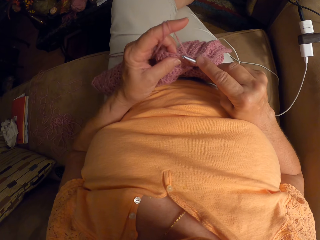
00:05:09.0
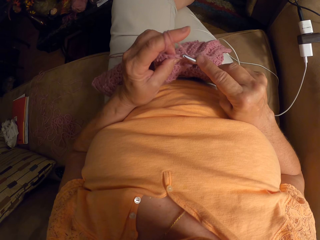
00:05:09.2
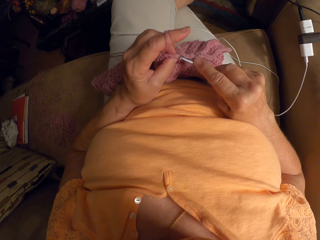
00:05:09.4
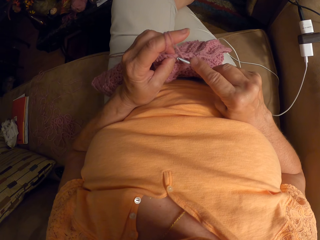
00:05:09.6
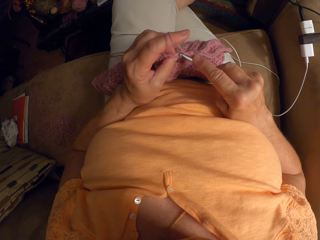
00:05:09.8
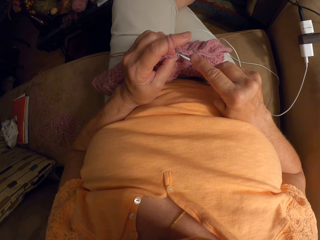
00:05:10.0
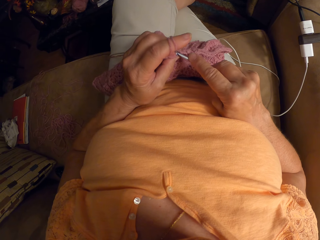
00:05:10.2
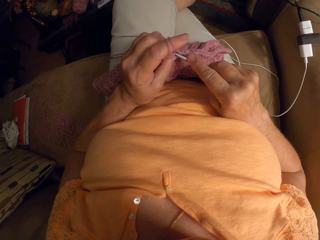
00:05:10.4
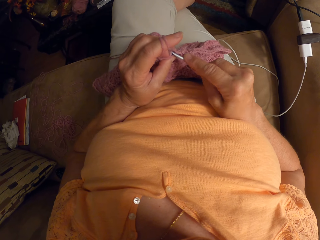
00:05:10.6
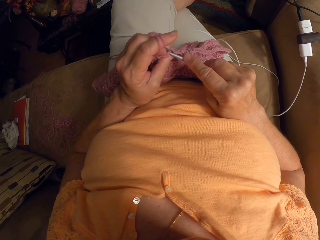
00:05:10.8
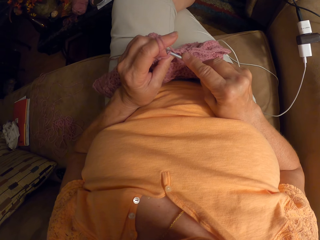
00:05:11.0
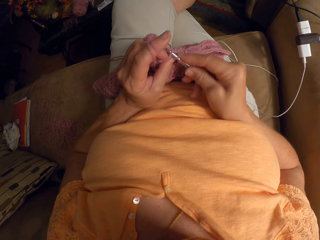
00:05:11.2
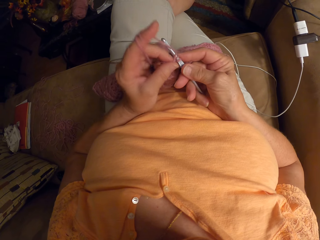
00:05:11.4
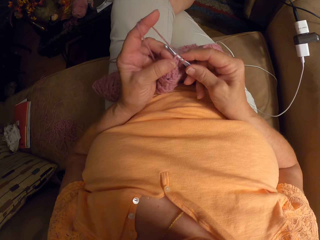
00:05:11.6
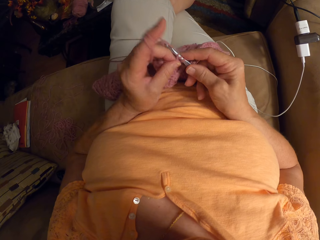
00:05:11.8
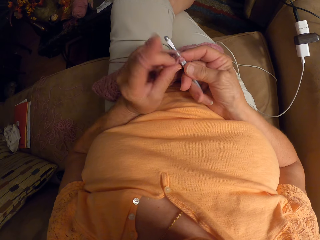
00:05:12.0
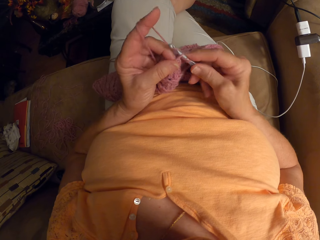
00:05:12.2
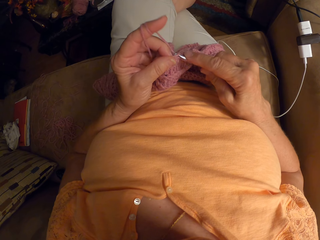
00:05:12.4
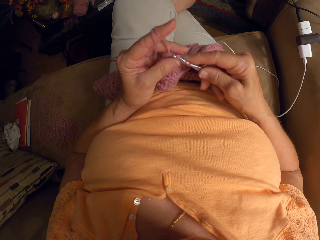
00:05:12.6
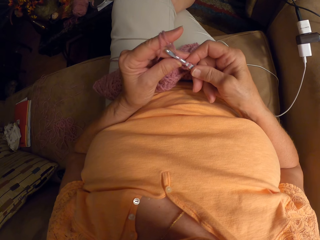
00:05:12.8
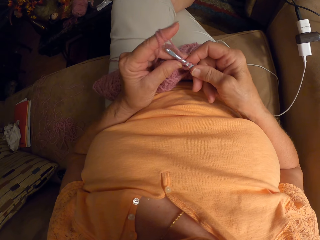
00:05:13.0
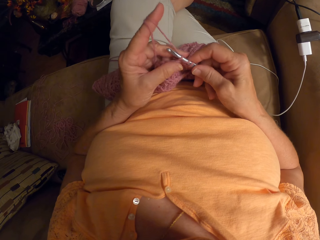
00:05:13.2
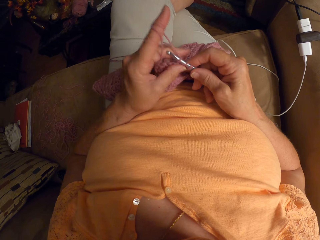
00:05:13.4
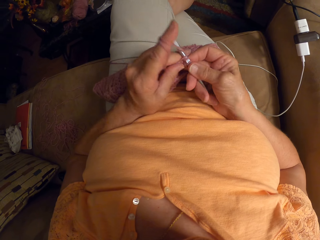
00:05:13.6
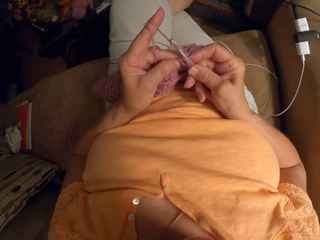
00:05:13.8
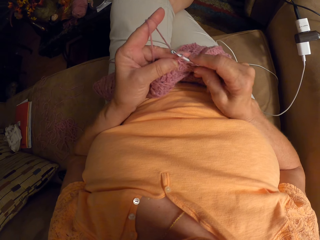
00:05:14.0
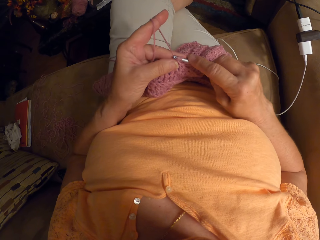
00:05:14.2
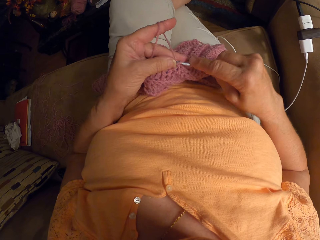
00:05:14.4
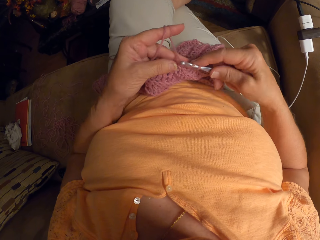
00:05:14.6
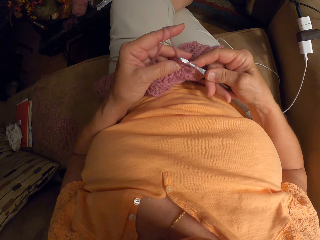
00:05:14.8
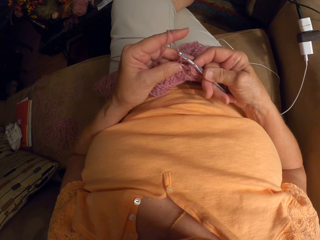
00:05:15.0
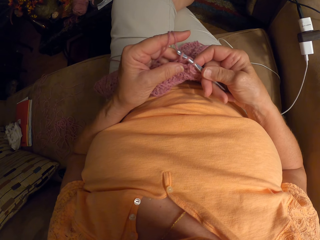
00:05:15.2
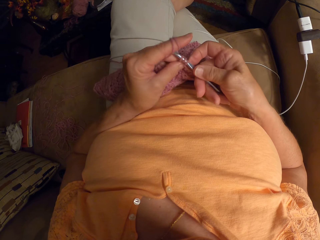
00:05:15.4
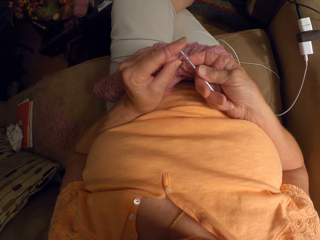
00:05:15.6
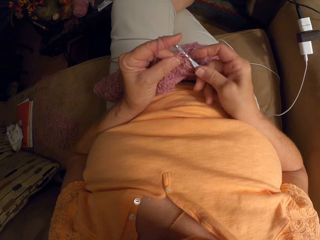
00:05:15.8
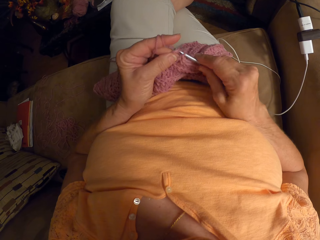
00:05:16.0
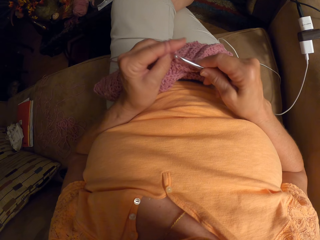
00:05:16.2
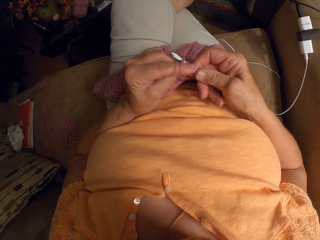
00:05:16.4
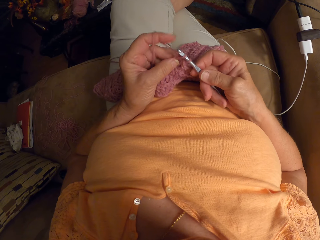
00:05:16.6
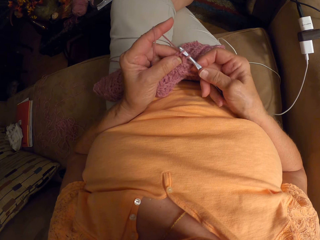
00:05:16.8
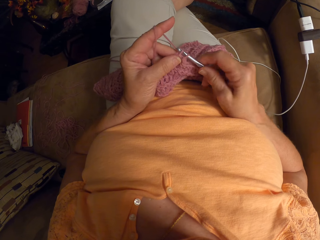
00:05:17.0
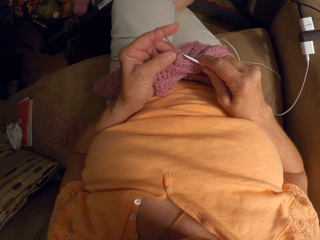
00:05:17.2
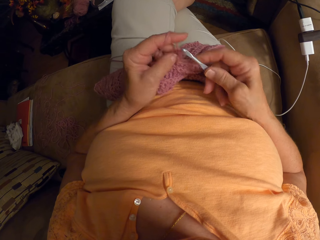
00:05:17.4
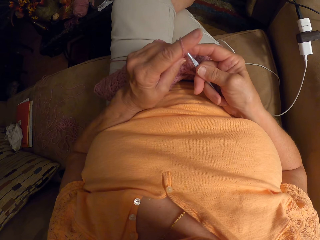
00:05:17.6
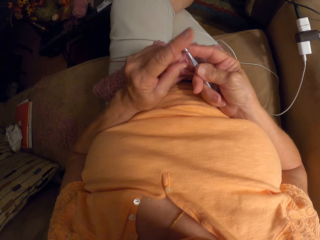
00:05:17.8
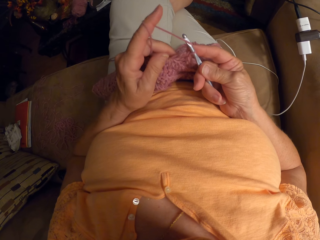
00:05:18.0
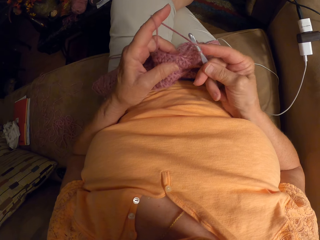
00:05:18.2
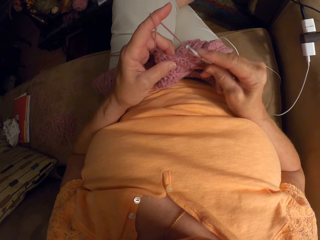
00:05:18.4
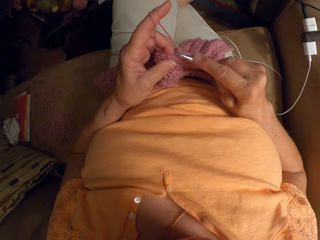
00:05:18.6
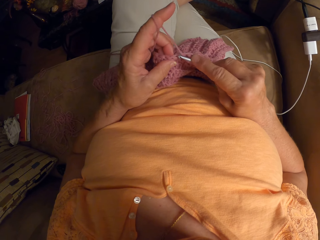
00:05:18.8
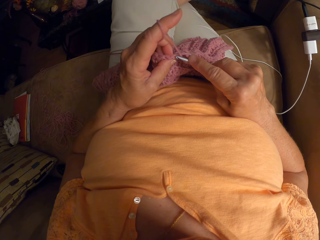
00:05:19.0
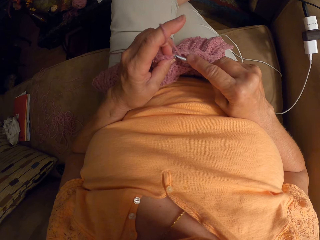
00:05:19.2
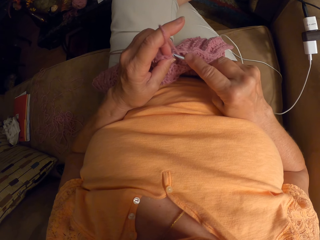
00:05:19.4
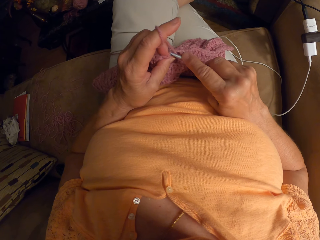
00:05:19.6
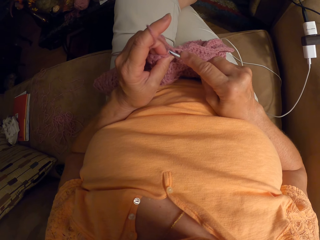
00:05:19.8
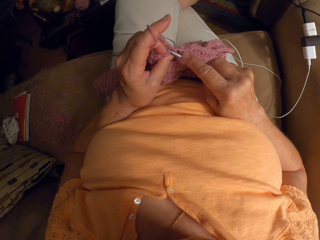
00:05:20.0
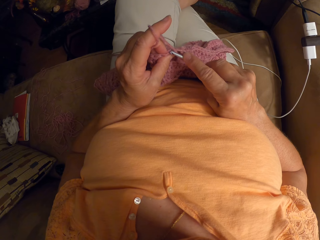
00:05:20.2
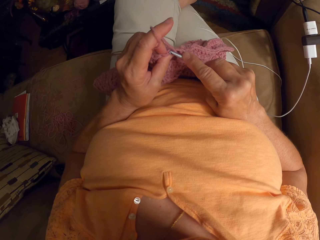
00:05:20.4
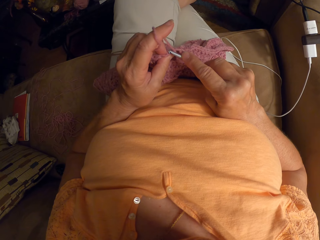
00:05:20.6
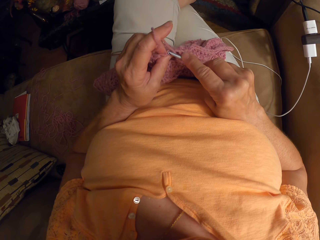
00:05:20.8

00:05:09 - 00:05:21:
The camera wearer interlocks the garment using a crochet hook.

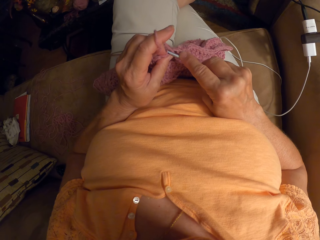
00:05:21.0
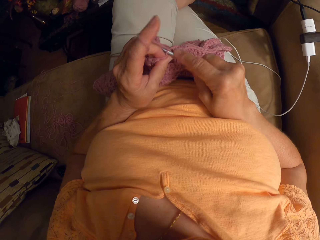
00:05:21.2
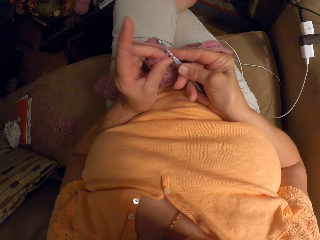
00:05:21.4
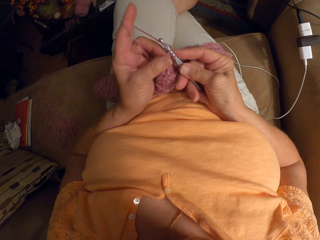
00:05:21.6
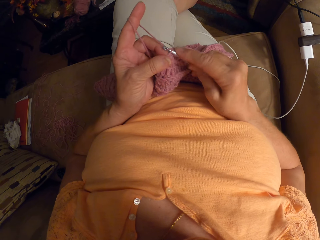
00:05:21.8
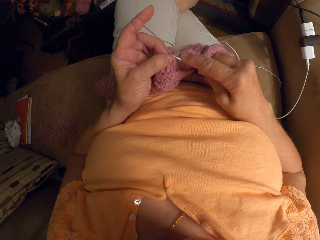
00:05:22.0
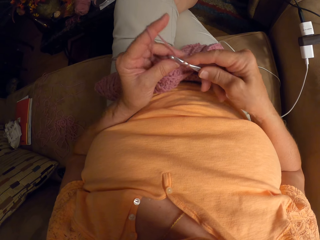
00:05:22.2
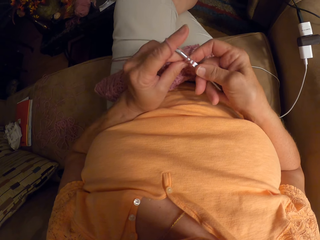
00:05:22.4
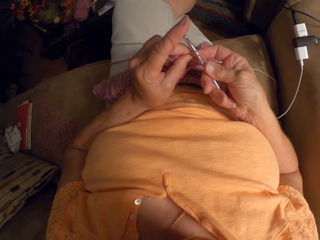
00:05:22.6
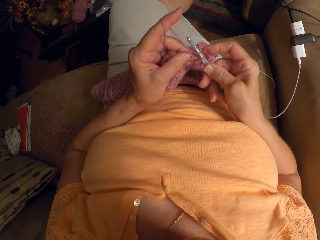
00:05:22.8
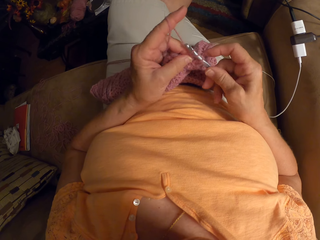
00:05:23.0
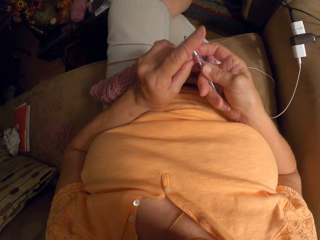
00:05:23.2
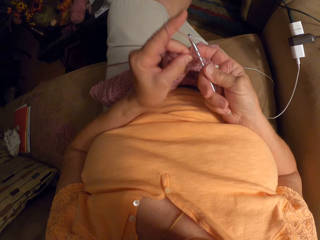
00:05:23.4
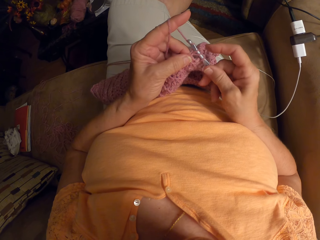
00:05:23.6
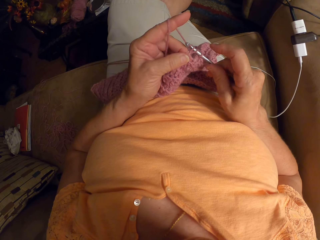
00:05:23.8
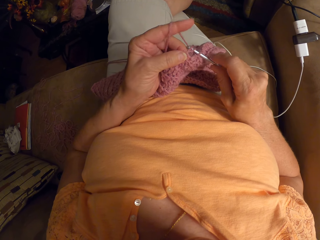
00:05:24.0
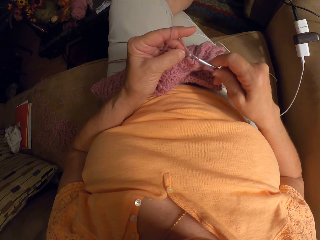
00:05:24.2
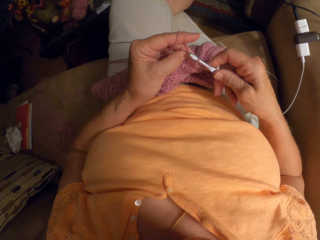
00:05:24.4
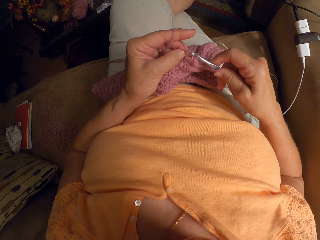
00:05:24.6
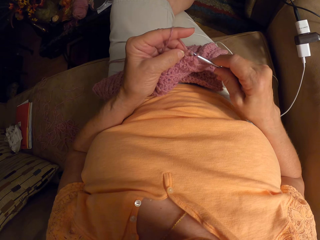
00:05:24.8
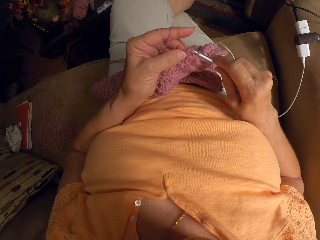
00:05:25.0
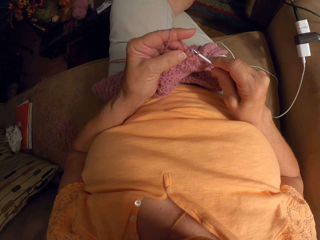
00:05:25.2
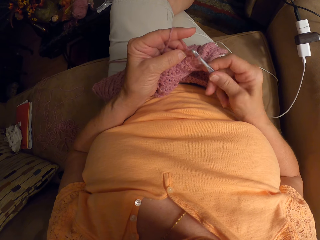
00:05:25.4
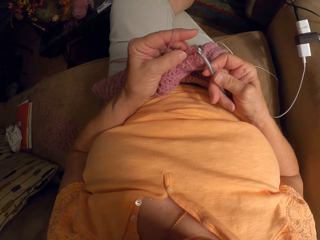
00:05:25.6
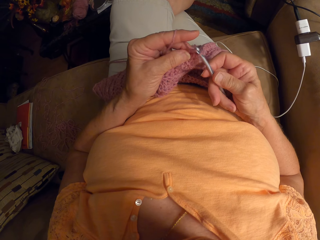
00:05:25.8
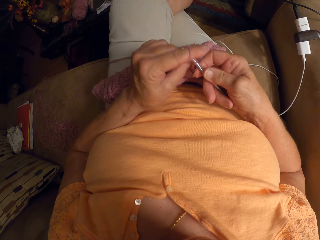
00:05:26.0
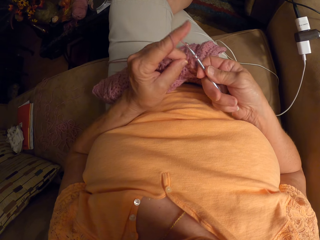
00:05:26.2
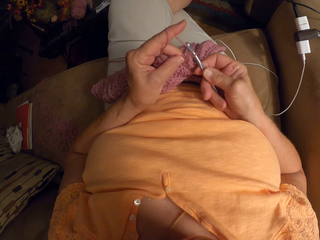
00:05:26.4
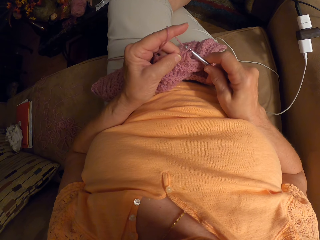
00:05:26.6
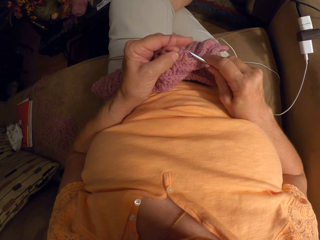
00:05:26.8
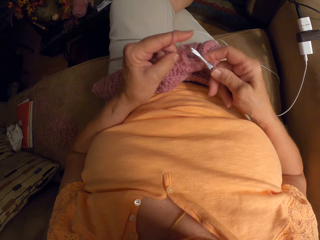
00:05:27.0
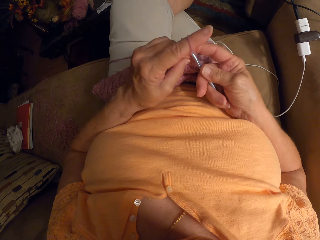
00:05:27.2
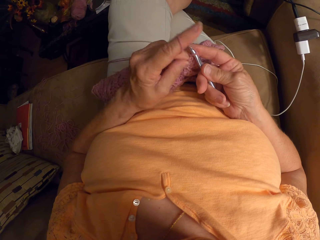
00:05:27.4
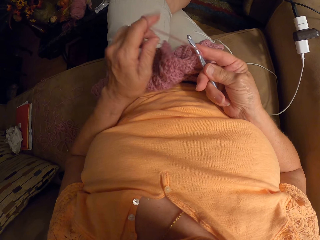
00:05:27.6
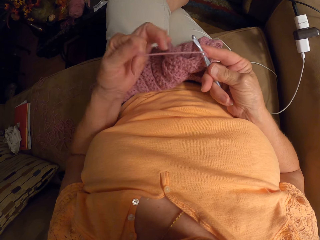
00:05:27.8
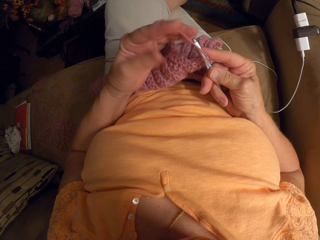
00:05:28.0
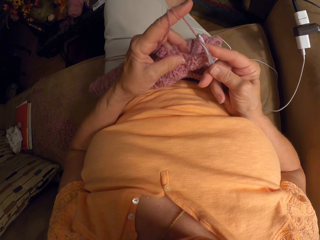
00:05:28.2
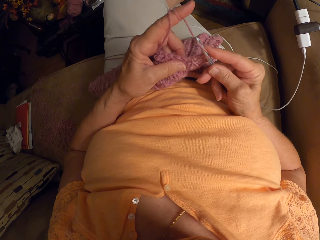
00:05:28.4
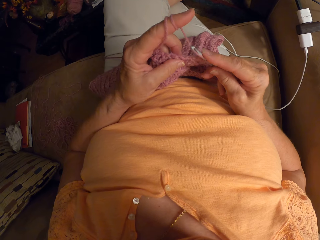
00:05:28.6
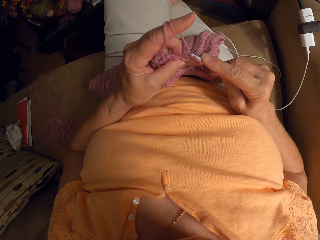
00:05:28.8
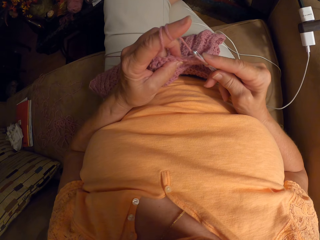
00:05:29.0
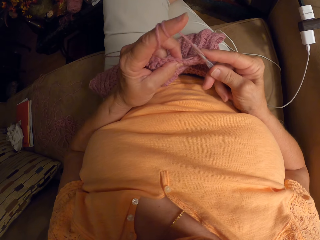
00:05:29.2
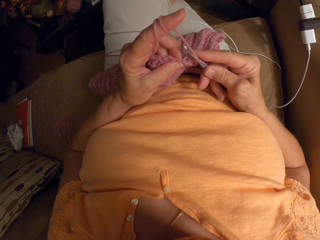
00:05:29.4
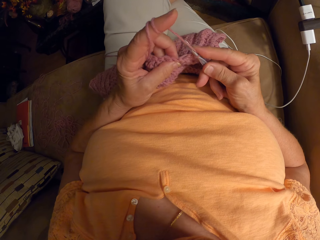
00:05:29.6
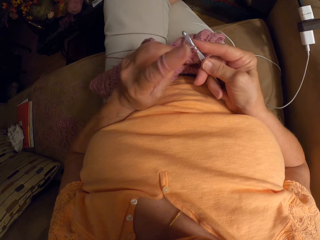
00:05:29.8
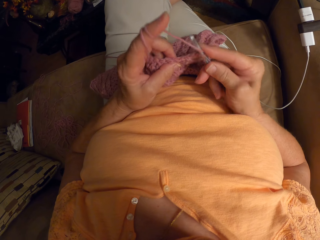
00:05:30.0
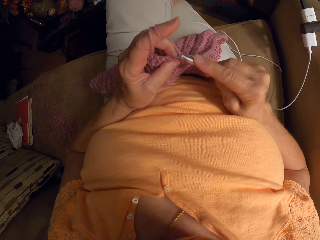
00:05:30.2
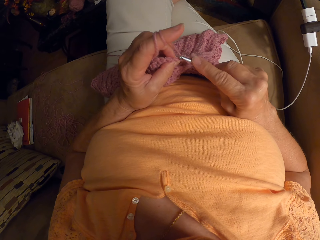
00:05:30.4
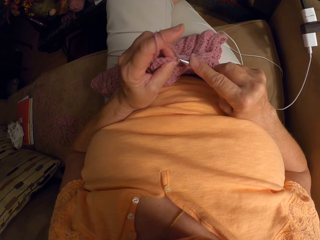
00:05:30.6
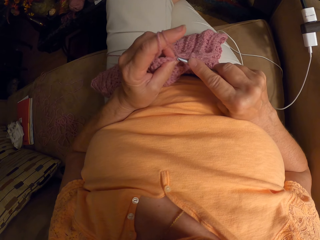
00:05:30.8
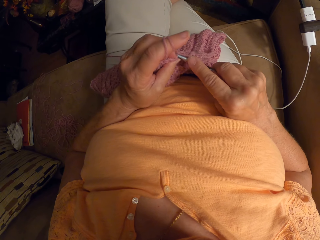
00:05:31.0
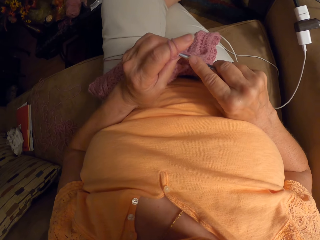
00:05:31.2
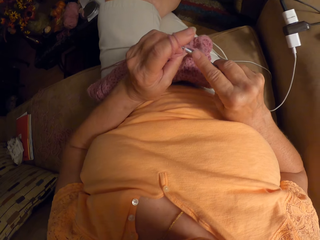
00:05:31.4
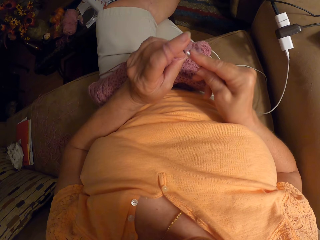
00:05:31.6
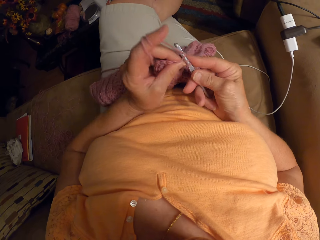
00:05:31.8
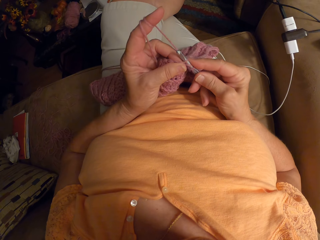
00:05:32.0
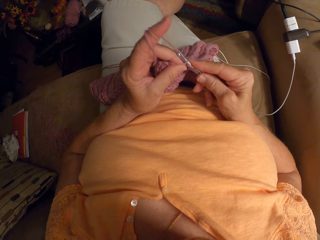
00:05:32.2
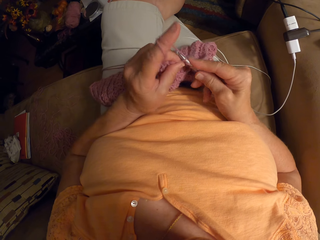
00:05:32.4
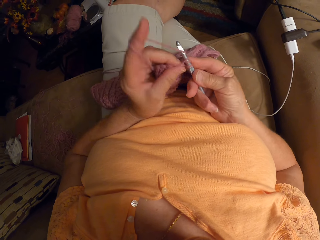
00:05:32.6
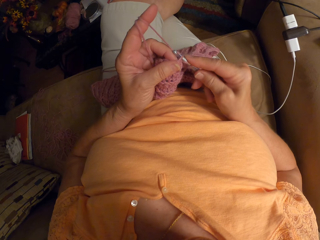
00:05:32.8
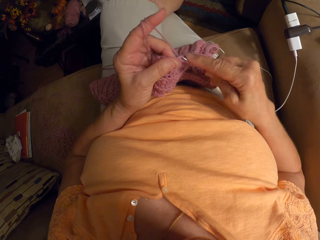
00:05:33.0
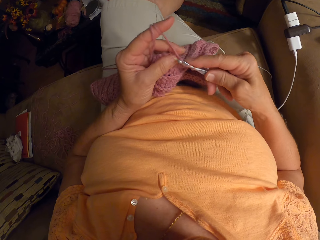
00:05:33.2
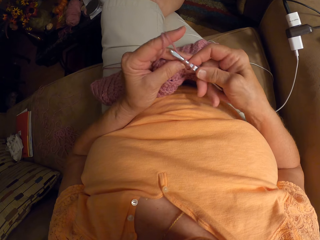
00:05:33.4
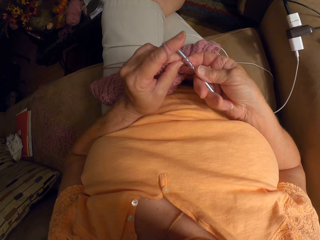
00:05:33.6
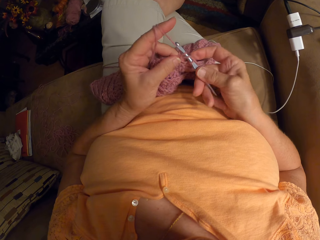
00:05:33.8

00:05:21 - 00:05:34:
The camera wearer wraps the yarn around her left hand. She continues crocheting with the yarn.
